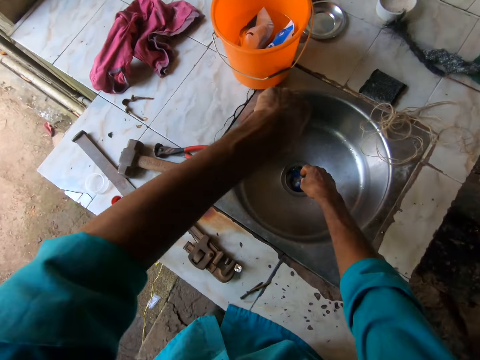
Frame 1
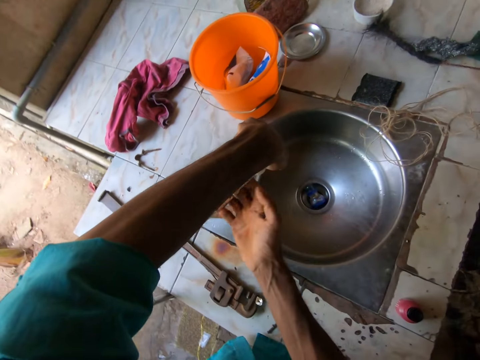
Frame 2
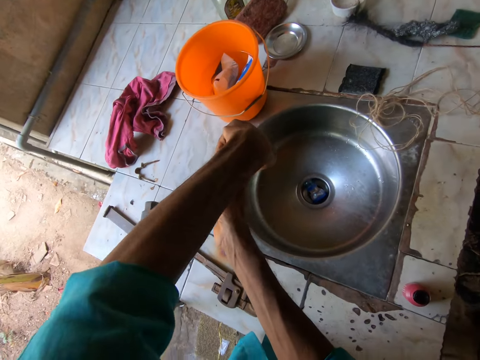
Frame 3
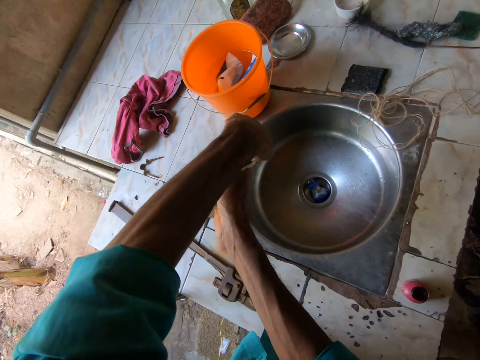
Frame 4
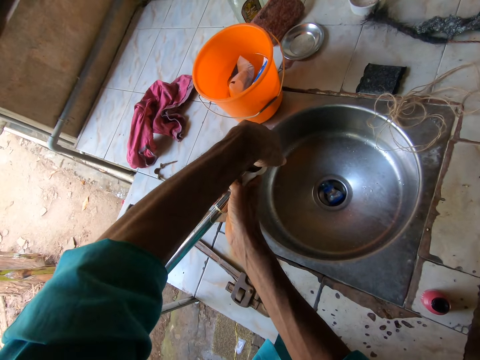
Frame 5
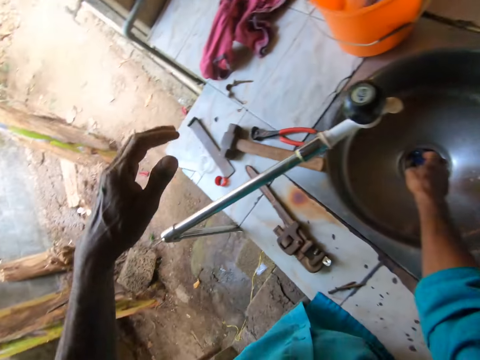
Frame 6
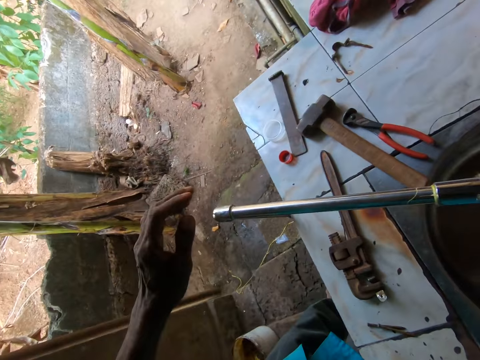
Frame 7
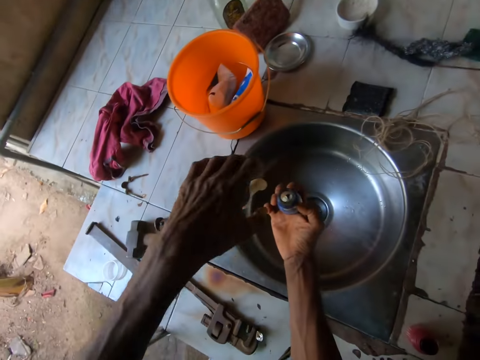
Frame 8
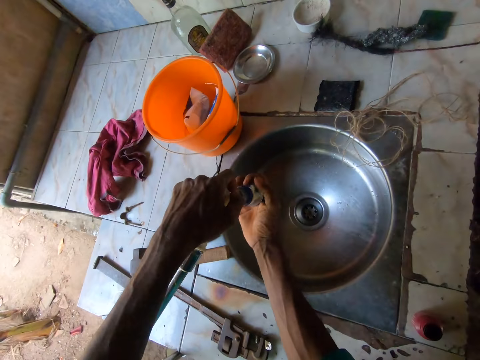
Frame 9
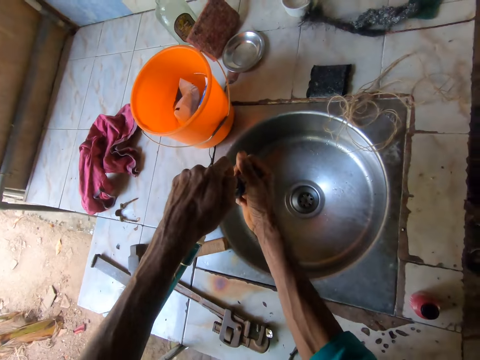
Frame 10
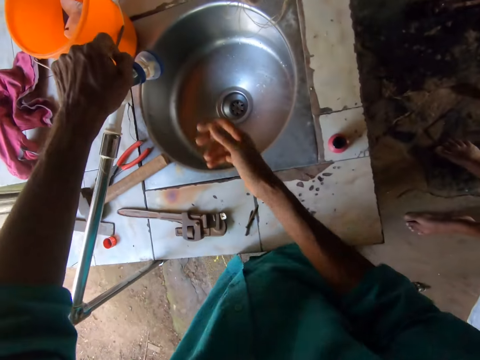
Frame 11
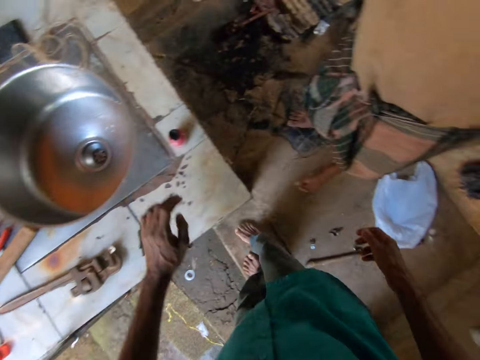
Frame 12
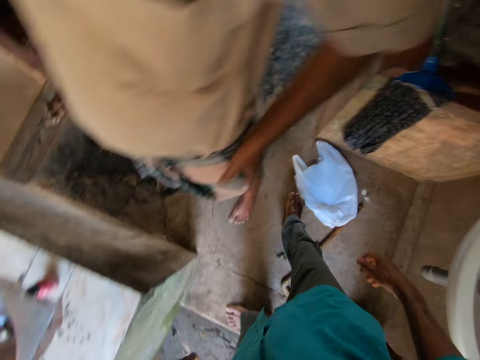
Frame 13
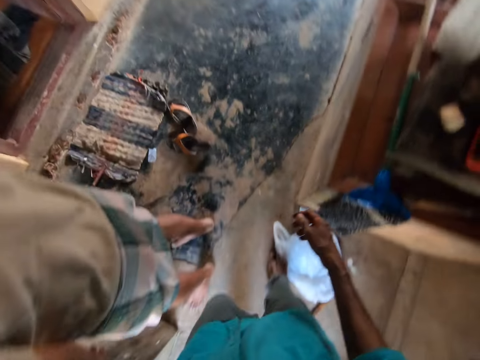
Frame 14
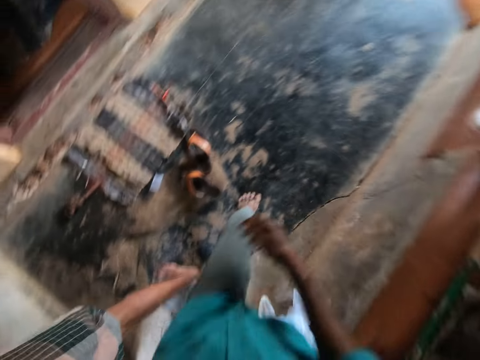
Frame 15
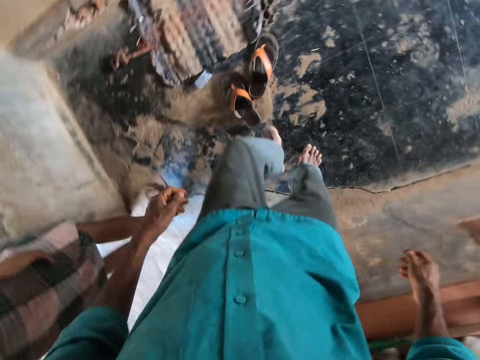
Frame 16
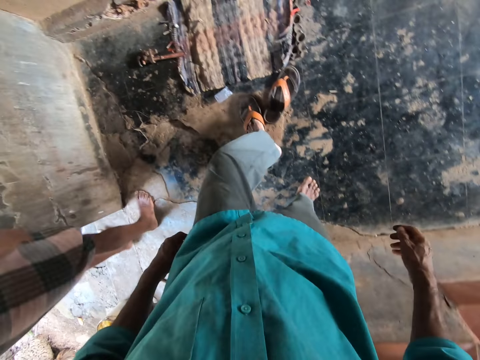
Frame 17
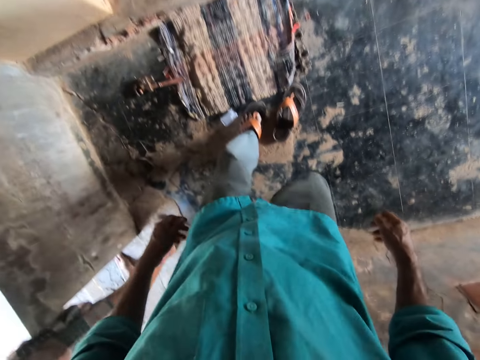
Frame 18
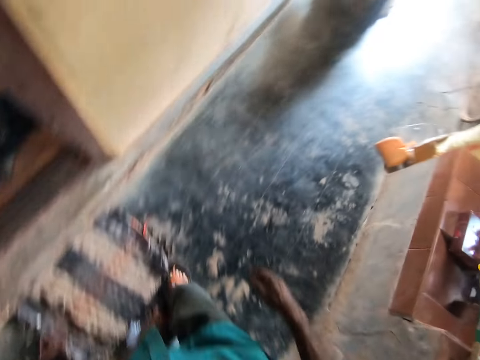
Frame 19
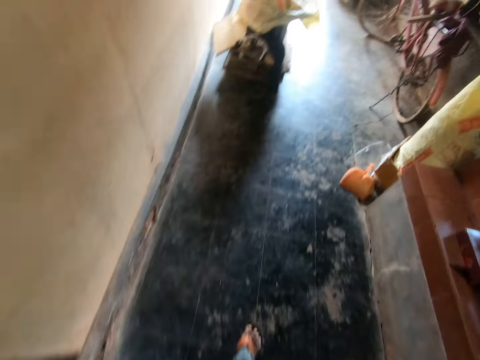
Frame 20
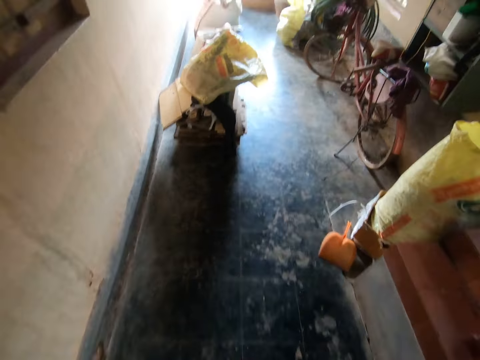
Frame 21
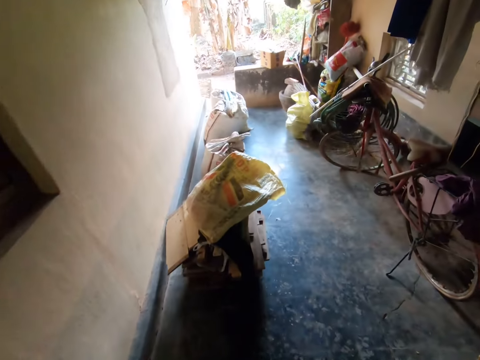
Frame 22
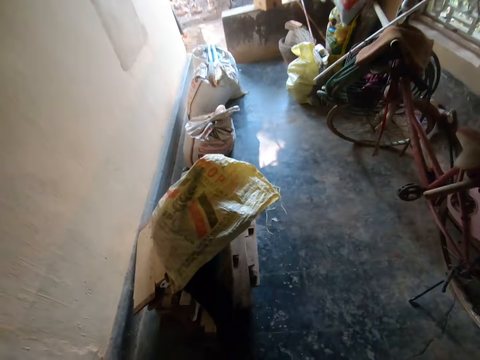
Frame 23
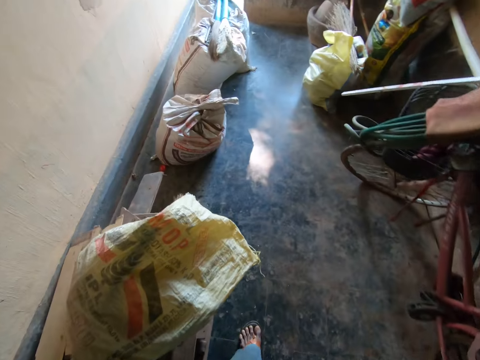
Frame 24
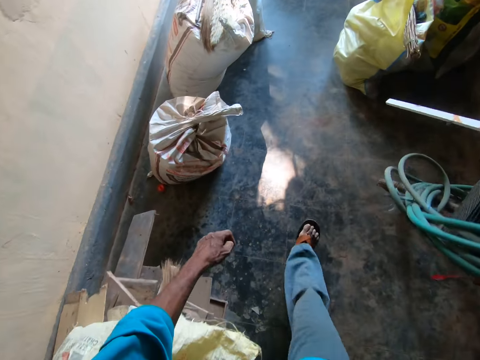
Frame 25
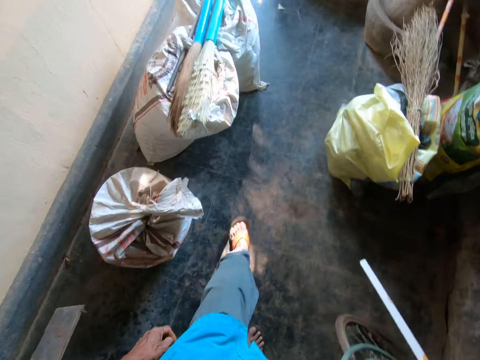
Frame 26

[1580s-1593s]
The camera wearer picks up a tap filter from a sink with his right hand. He attaches the tap filter to the tap head with his right hand. He looks around the house and walks around the house. He puts on a slipper on his left leg. He puts on a slipper on his right leg. He walks around the house.

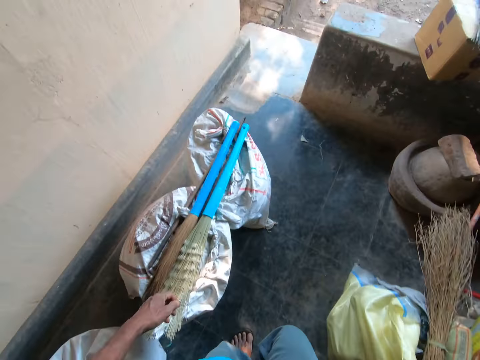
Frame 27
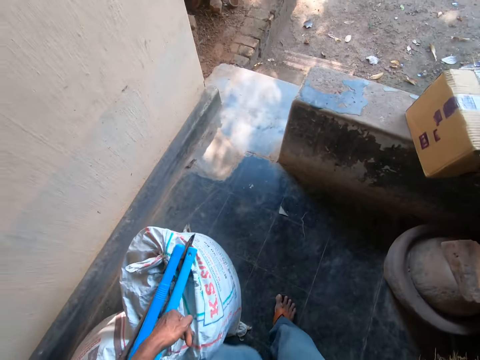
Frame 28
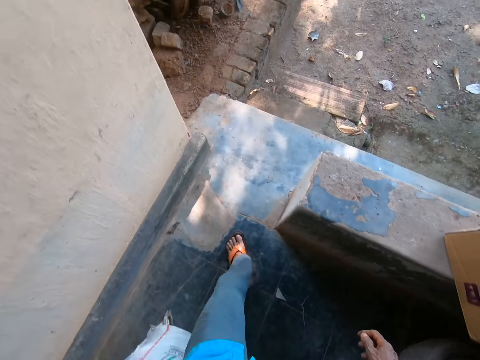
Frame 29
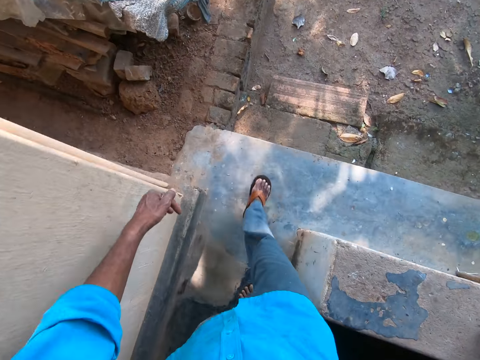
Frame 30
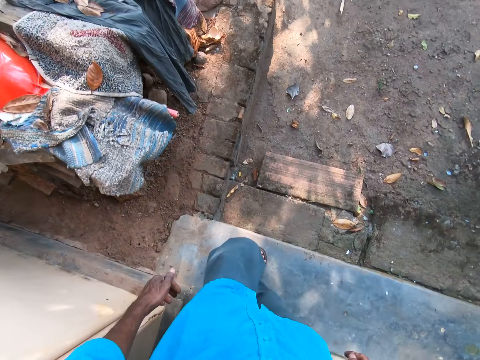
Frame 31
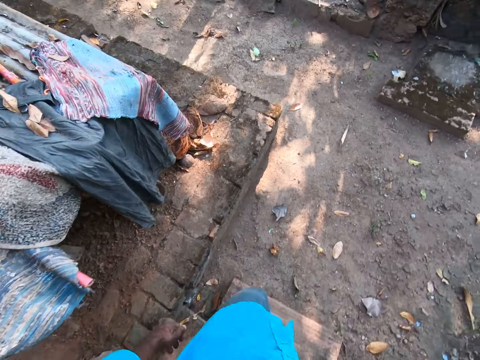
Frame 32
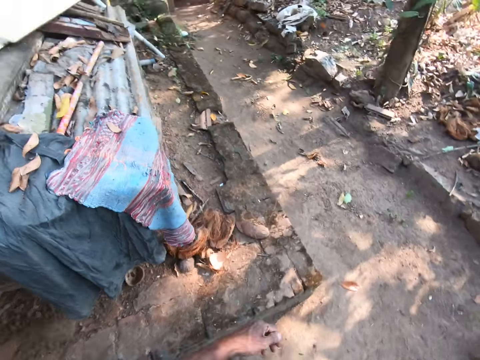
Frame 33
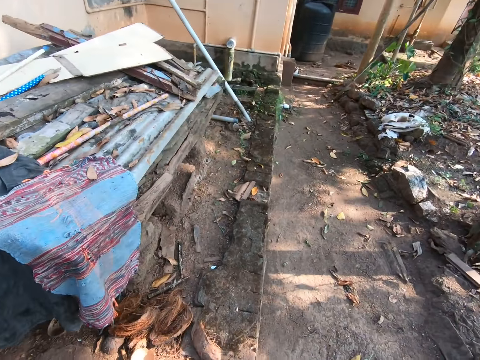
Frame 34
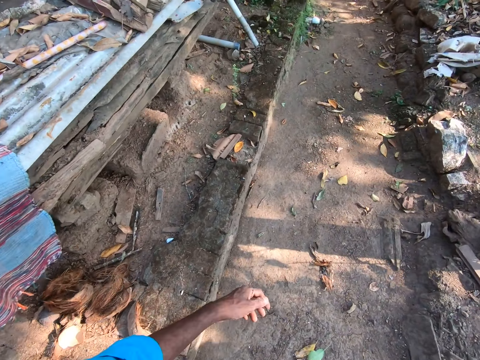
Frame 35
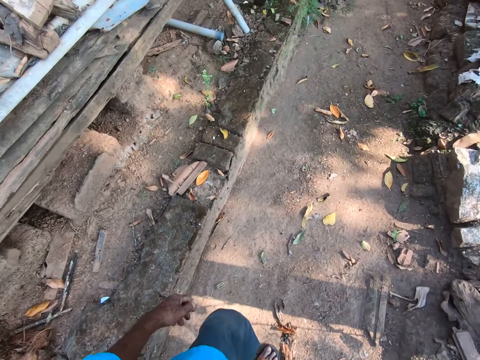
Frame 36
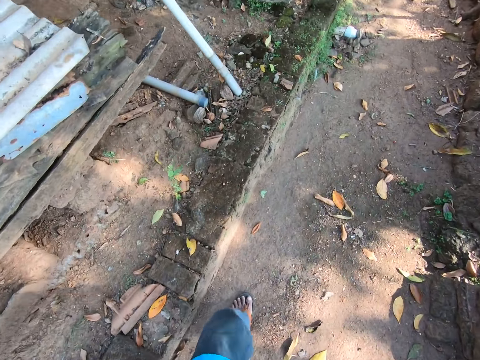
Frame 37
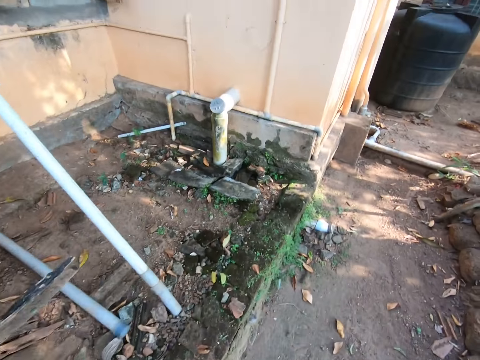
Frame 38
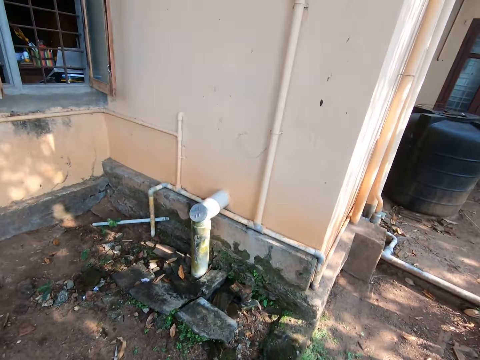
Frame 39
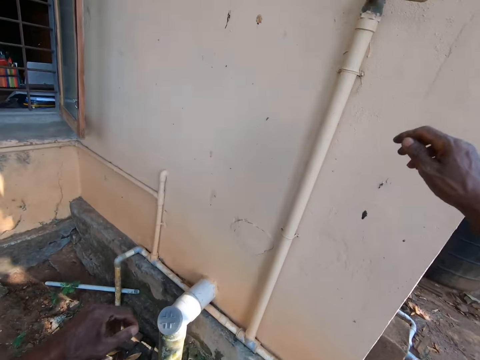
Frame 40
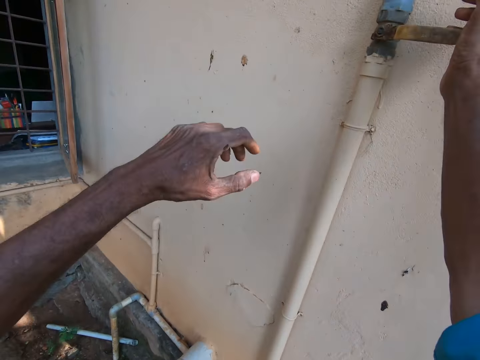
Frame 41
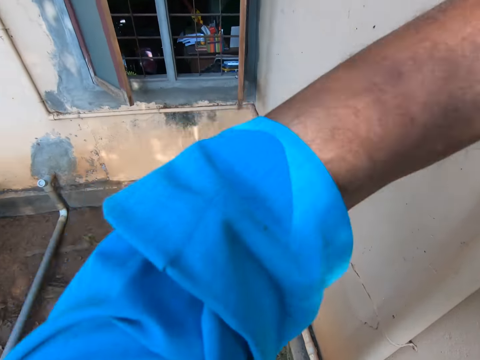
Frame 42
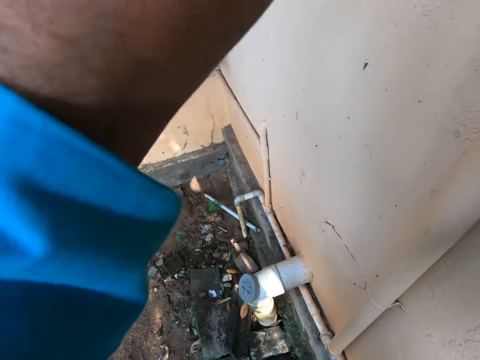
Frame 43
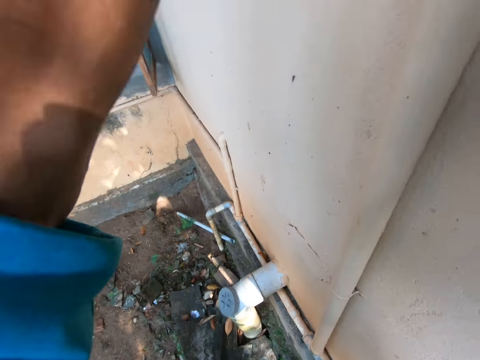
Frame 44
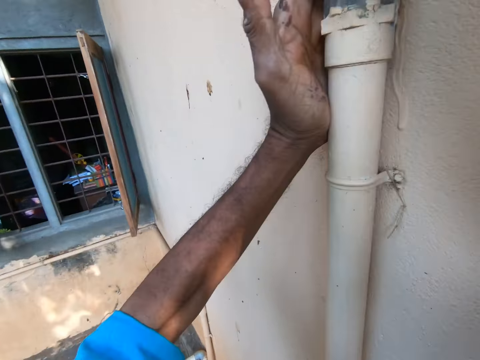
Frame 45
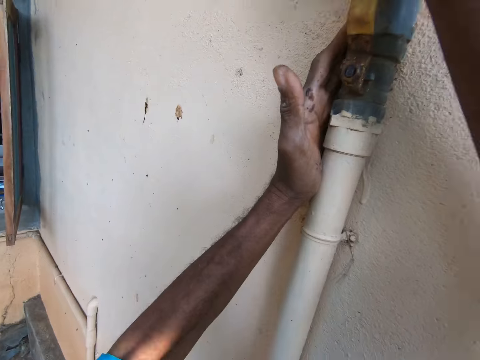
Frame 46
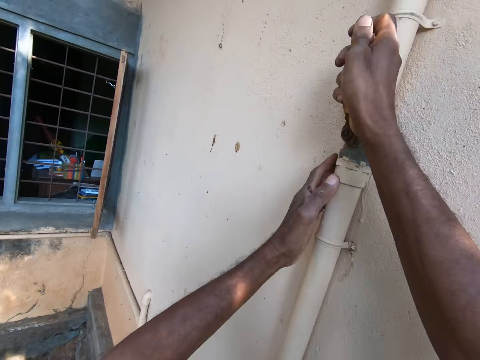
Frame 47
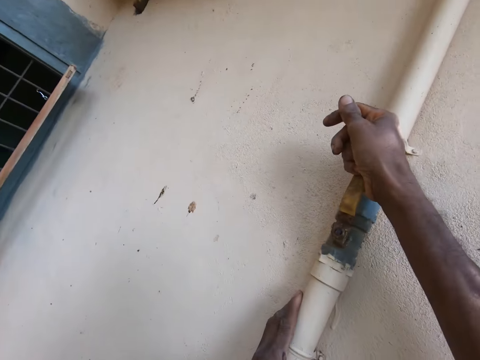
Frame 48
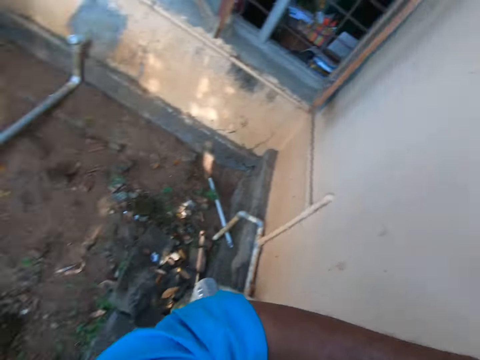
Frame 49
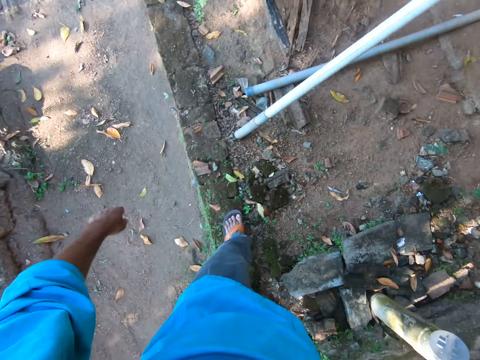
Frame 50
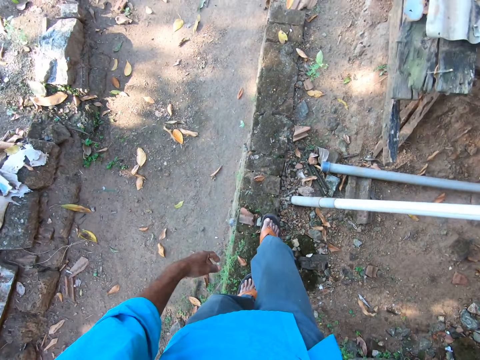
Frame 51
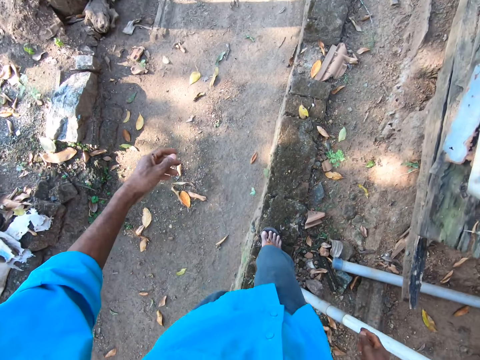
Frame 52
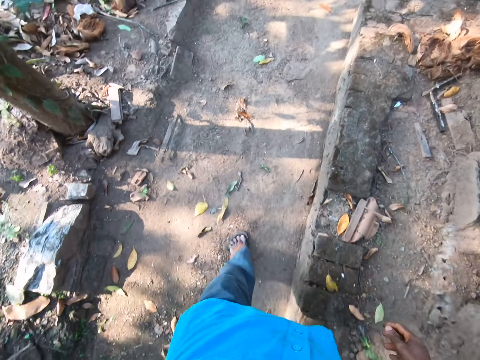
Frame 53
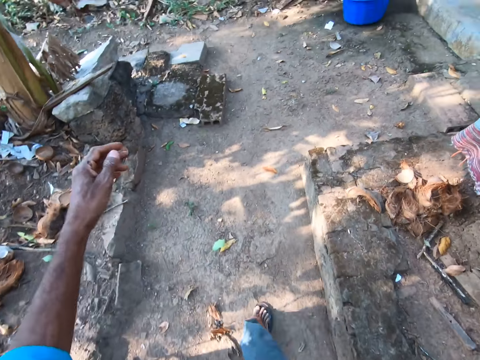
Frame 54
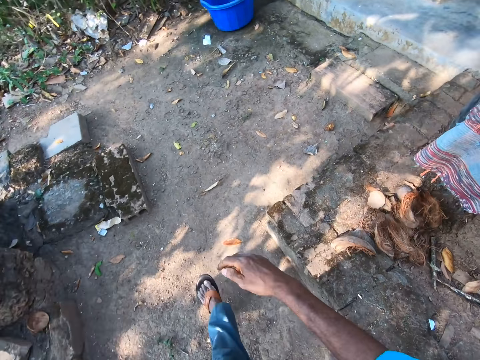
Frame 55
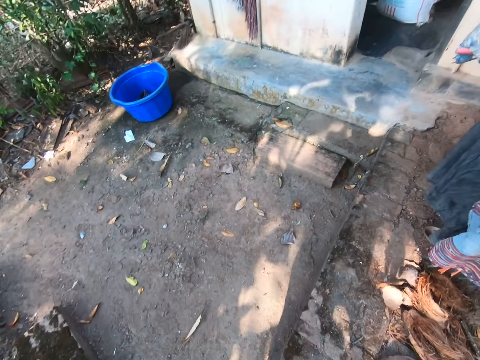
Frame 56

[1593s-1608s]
The camera wearer walks towards a pipe. He walks out of the house and walks around the compound. He turns a tap head on the pipe with his right hand. He looks around the compound and walks around the compound.
